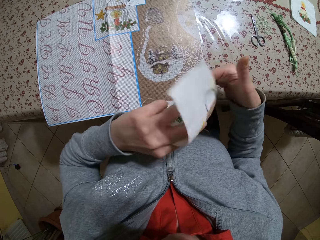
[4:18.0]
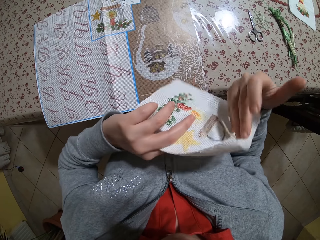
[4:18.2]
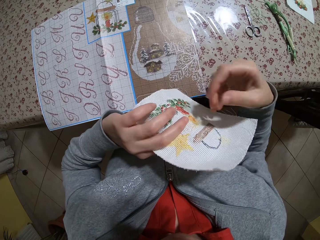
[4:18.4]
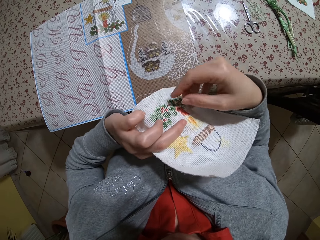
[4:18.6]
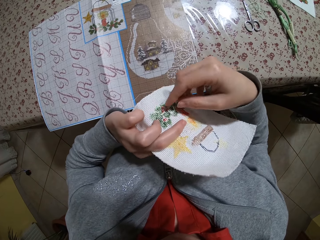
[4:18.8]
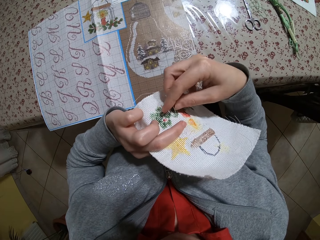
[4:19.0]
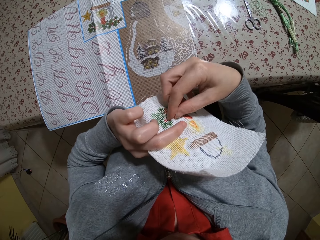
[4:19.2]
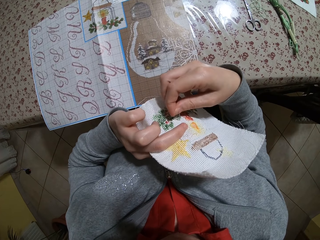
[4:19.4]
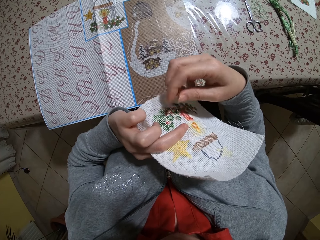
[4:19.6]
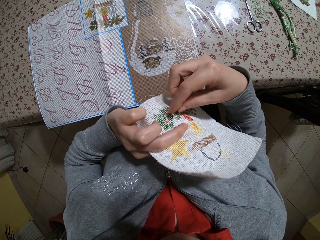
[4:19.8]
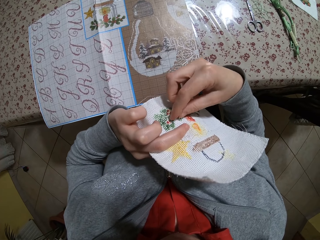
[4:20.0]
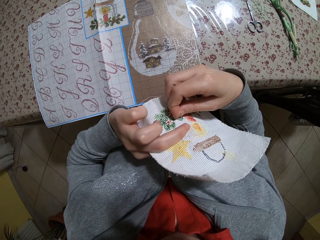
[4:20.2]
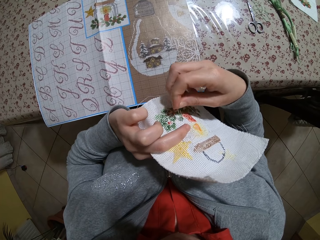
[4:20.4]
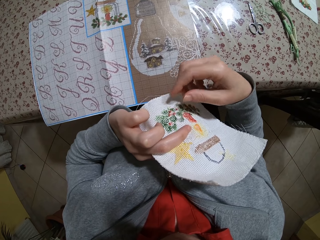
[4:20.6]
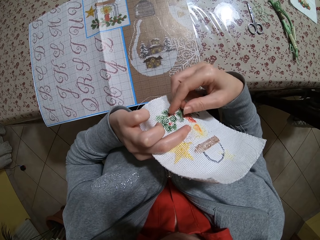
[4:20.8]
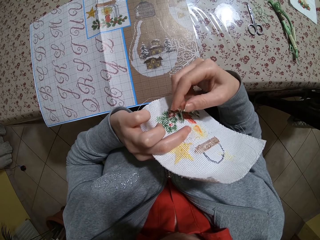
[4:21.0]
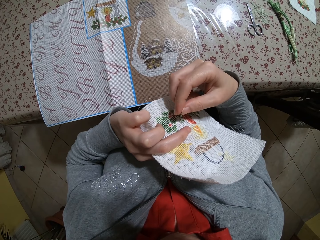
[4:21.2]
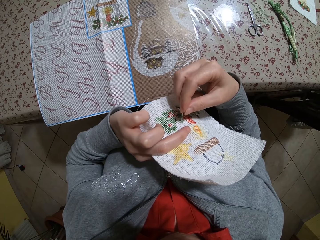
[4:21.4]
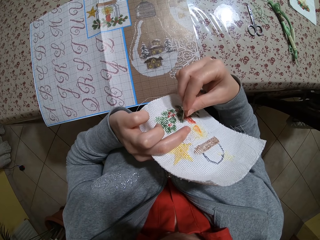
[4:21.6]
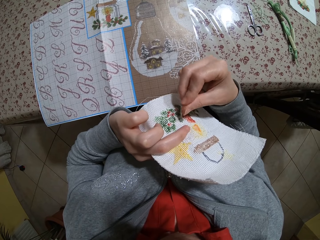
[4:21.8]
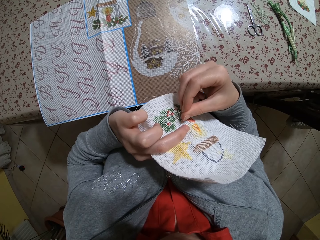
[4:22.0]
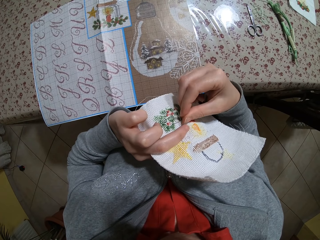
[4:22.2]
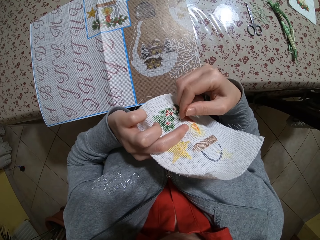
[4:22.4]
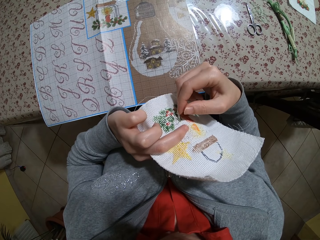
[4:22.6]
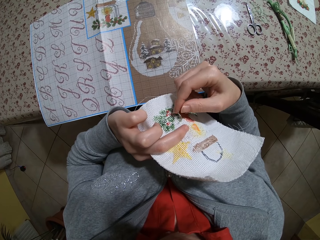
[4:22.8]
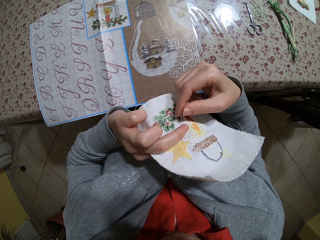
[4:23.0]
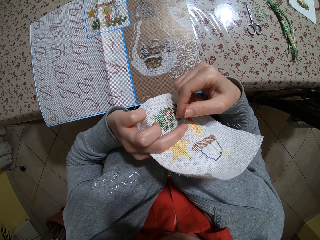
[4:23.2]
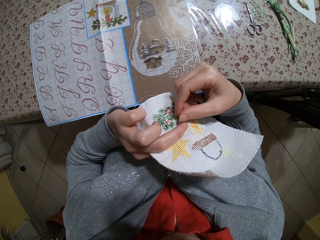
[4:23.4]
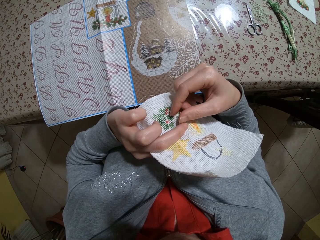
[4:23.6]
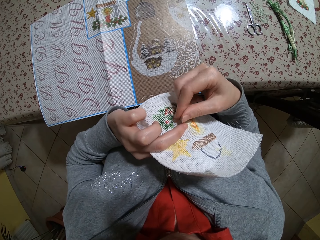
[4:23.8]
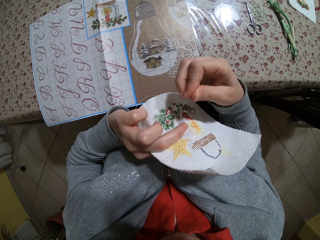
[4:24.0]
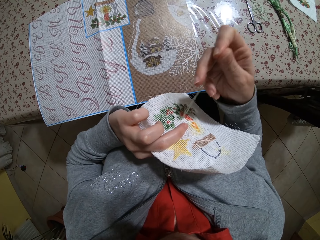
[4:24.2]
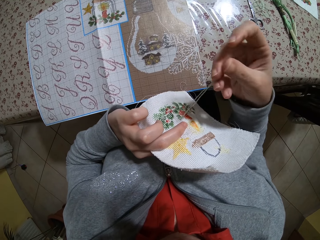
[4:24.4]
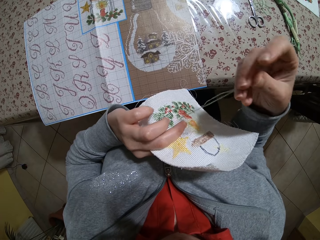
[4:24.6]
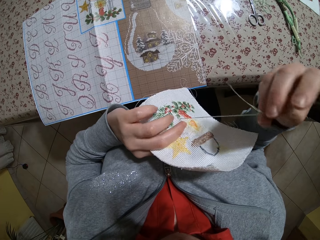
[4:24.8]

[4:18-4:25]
The camera wearer turns the cloth. They touch the thread on the cloth.

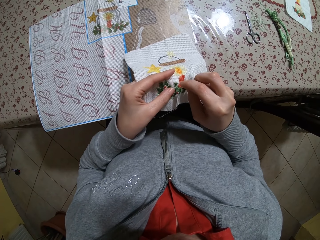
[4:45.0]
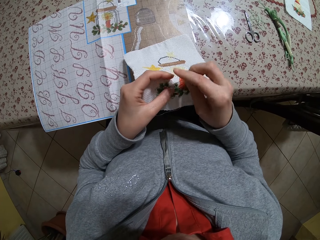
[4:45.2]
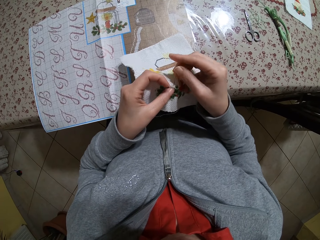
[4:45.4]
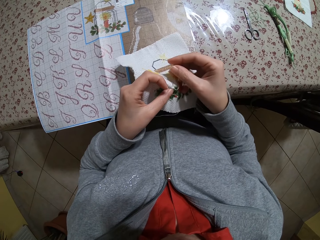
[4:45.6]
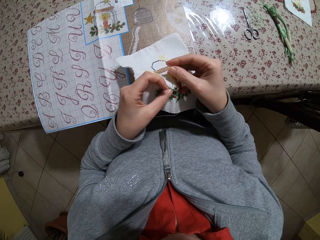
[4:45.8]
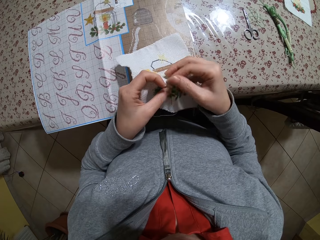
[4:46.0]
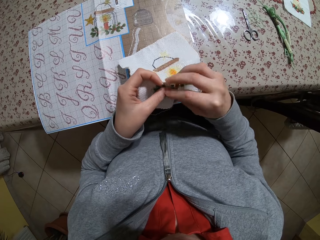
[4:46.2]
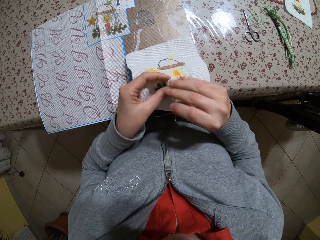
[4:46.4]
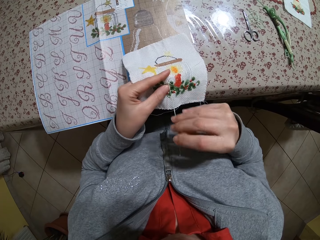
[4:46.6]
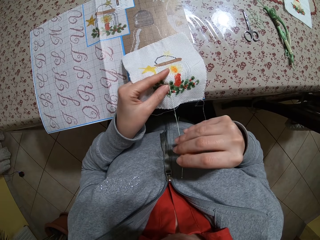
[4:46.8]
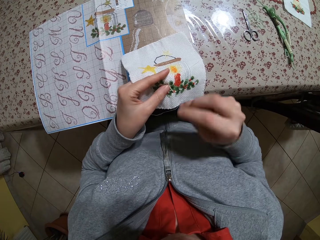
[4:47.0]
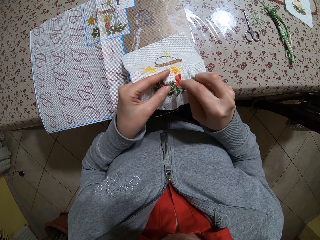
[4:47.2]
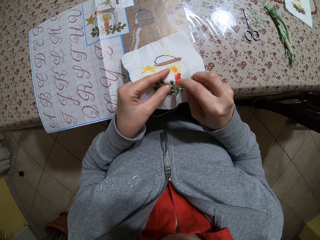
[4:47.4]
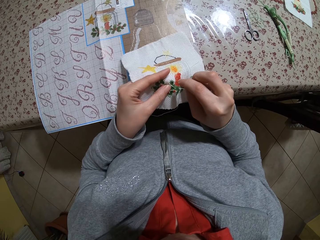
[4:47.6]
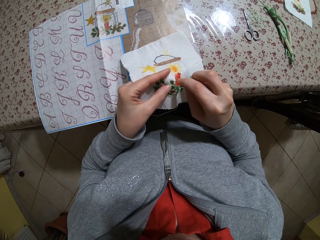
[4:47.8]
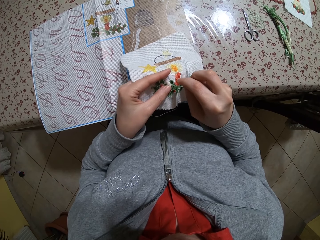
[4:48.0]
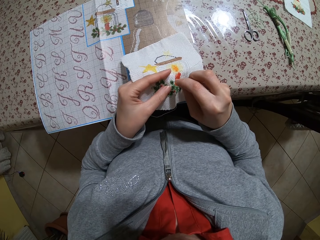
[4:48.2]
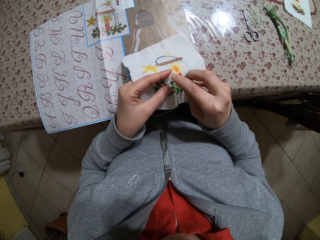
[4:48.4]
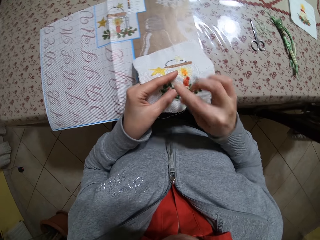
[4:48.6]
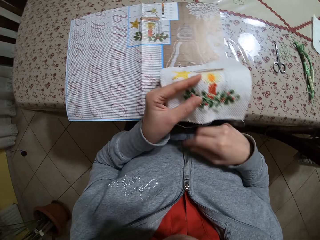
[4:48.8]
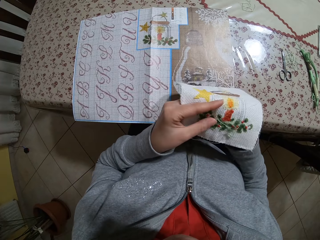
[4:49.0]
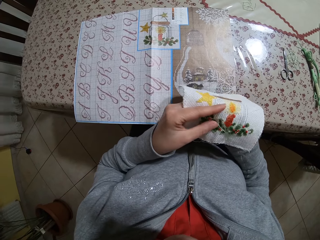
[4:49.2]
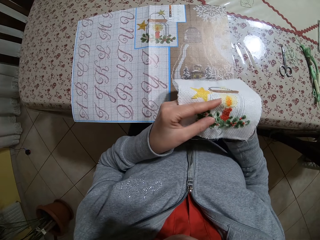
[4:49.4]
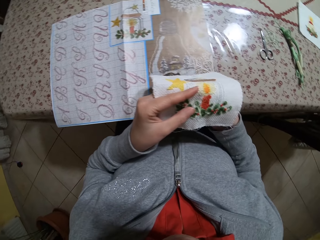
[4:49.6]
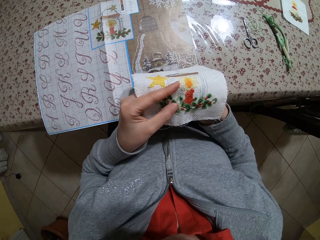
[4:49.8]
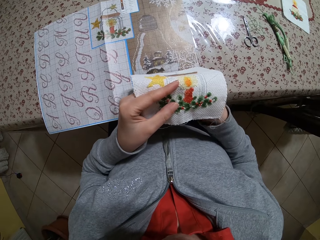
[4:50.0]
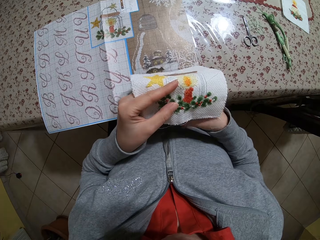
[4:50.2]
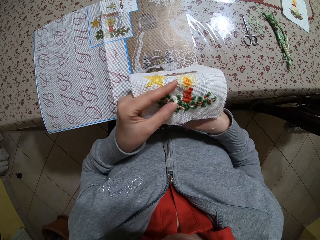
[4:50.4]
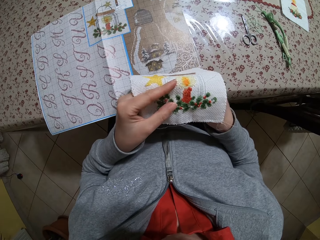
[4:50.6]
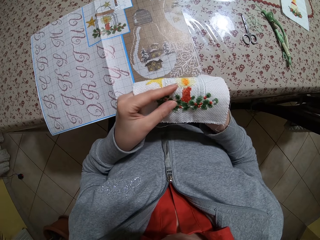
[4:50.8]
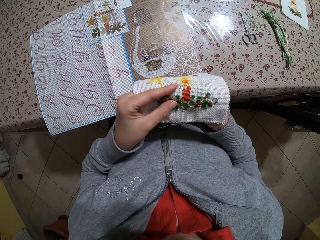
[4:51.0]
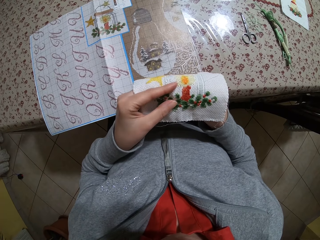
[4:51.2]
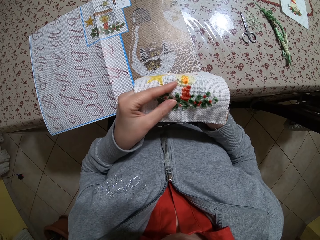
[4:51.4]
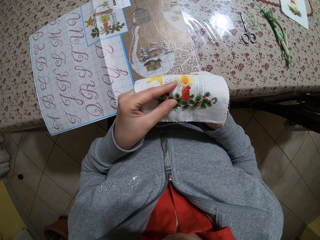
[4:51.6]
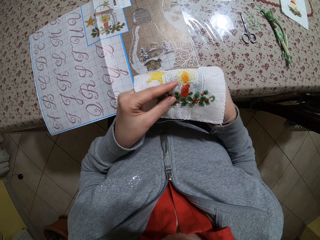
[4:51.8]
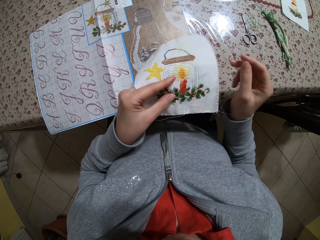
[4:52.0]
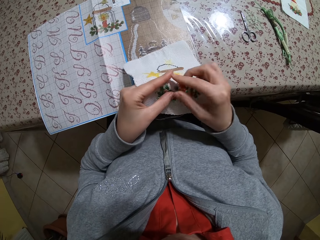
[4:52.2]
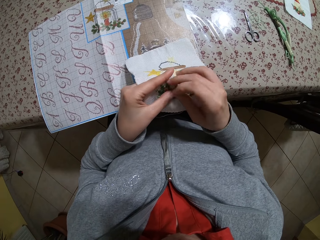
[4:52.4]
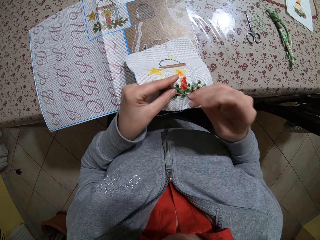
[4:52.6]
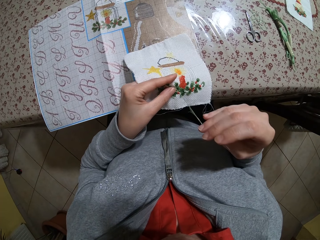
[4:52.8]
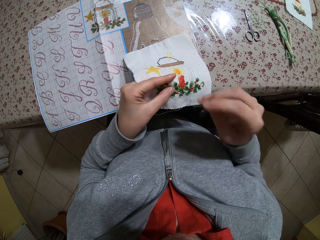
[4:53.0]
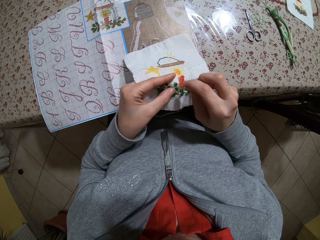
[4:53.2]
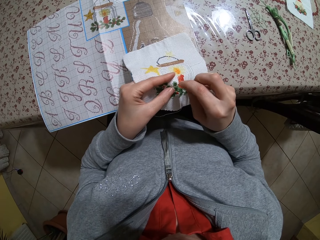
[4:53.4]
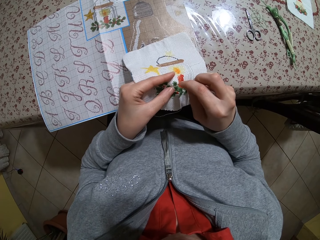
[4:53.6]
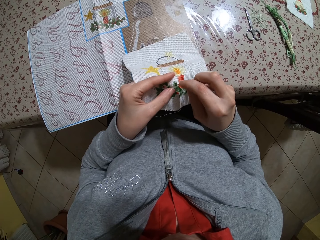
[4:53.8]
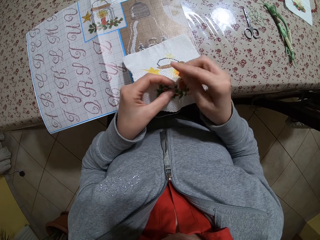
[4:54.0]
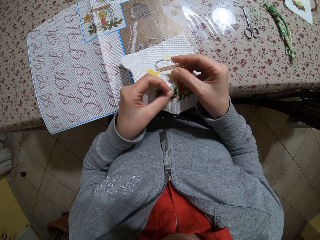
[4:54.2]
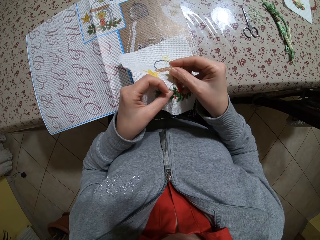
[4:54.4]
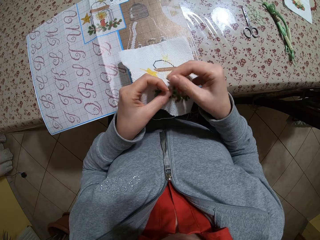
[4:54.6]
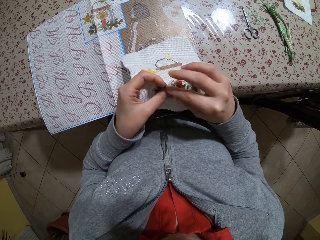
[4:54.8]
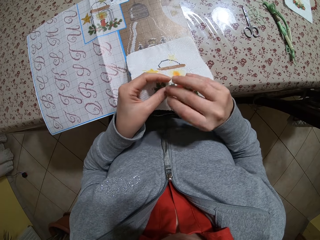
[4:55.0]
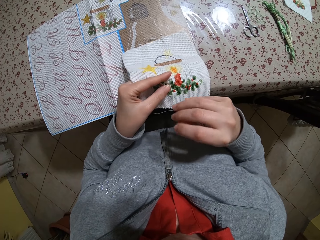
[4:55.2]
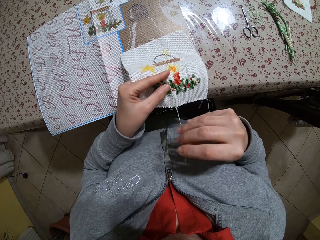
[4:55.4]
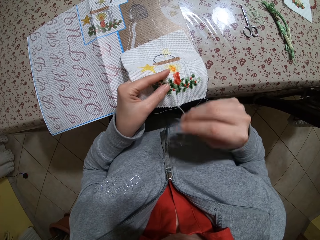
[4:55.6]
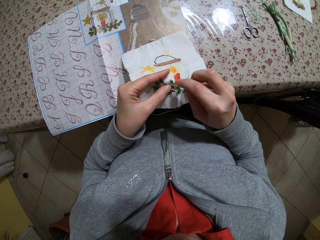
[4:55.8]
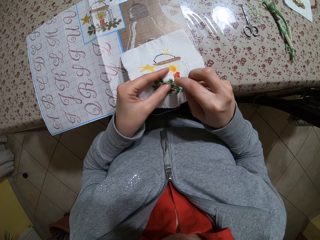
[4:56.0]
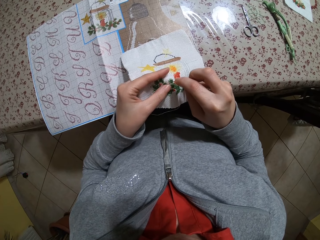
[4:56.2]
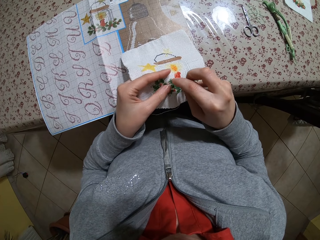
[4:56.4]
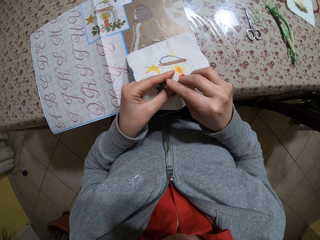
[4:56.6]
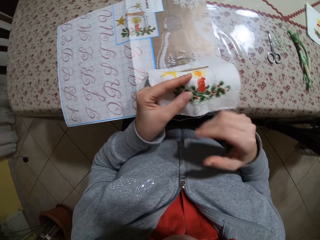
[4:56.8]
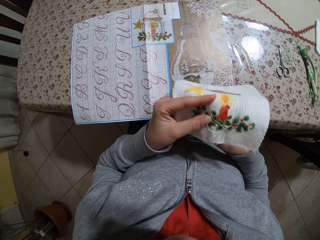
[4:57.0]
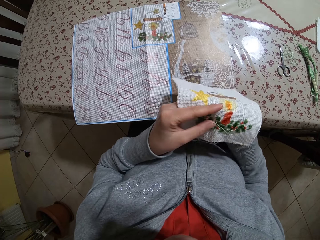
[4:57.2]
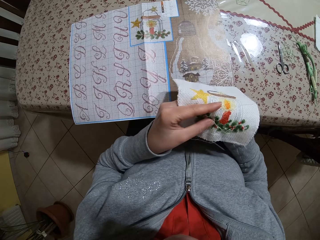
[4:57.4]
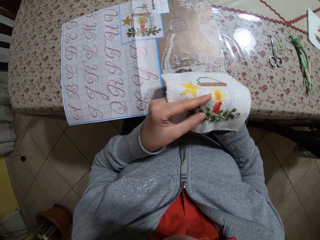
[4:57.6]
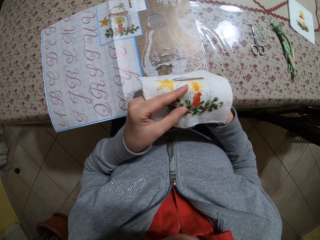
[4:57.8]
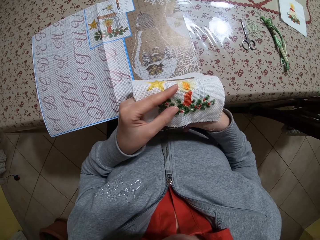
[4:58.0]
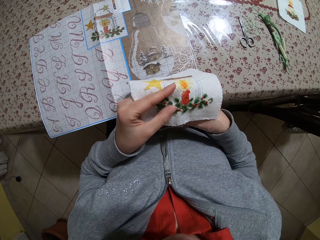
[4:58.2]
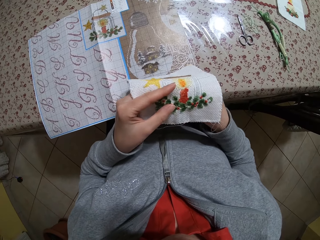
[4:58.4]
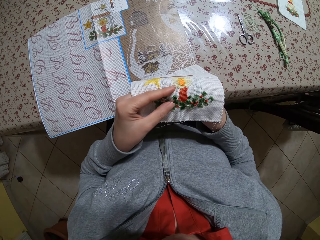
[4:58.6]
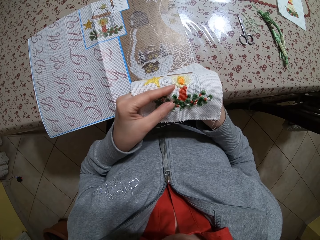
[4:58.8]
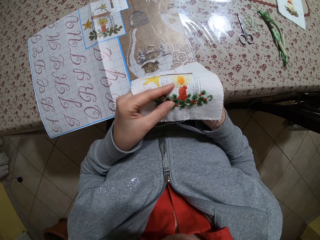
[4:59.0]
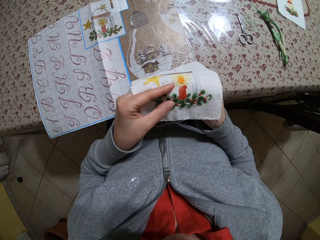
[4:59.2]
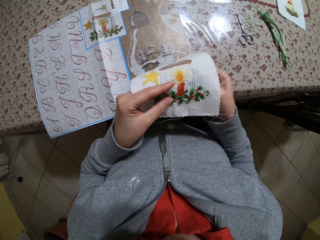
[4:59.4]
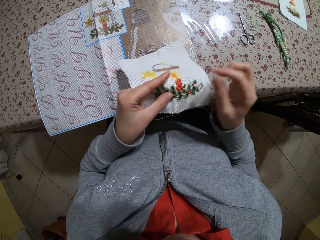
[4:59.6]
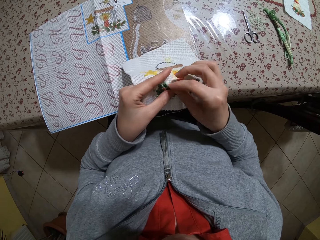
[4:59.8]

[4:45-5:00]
The camera wearer inserts the needle in the cloth. They insert the needle in the cloth again. They pull the string. They pull the string again. They insert the needle in the cloth.
